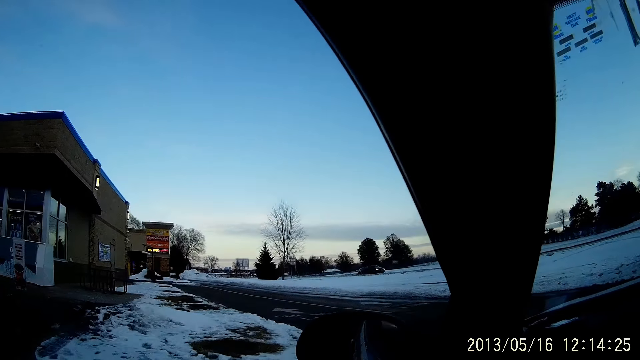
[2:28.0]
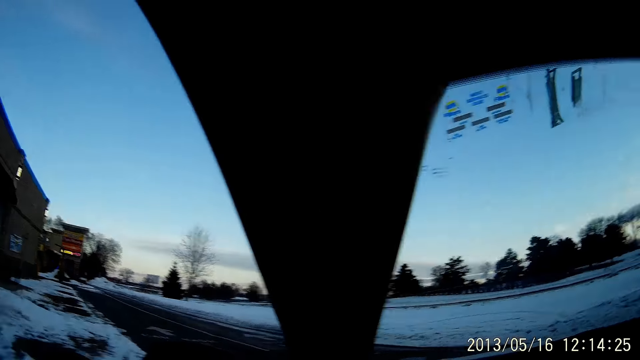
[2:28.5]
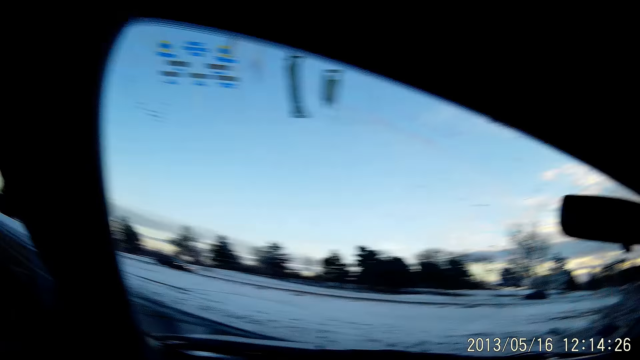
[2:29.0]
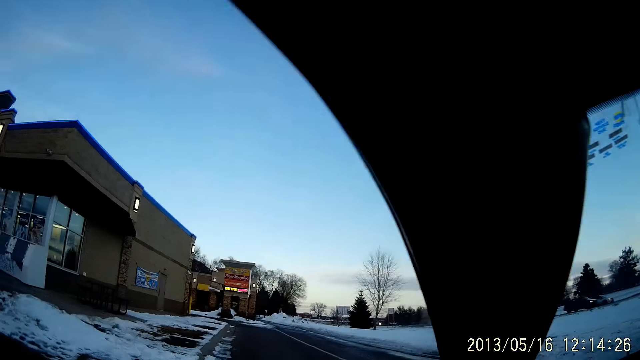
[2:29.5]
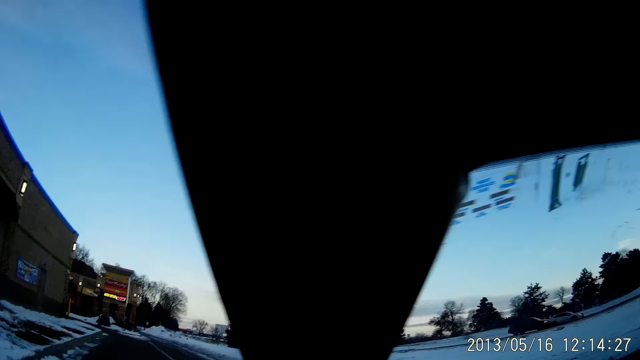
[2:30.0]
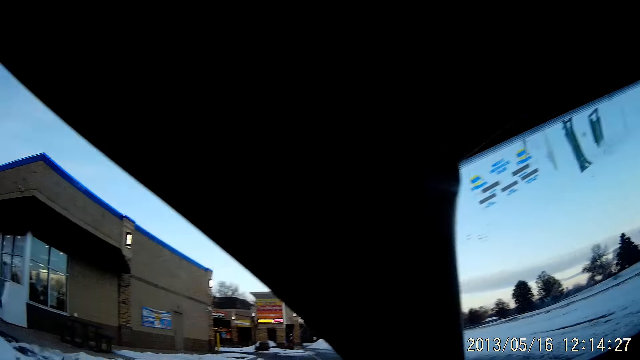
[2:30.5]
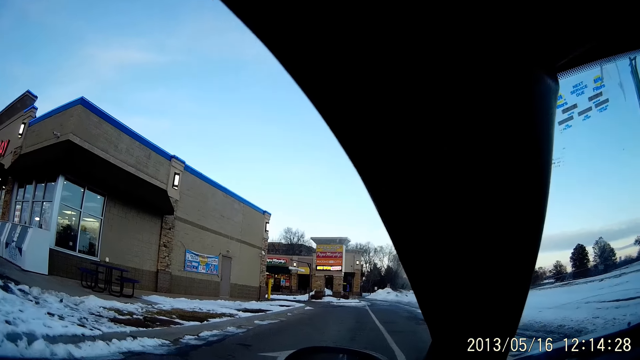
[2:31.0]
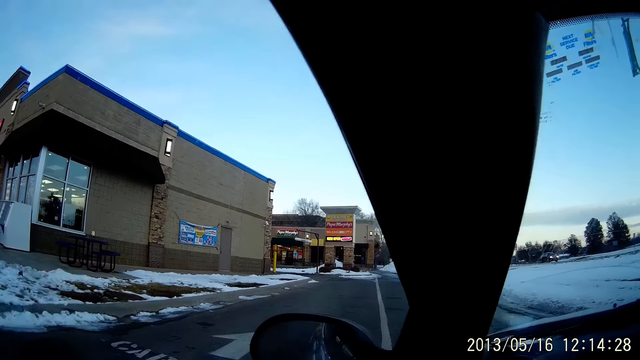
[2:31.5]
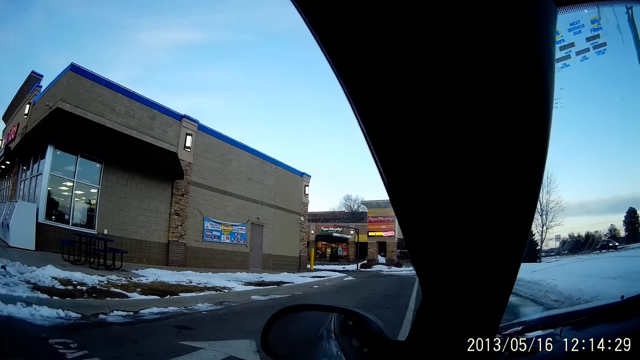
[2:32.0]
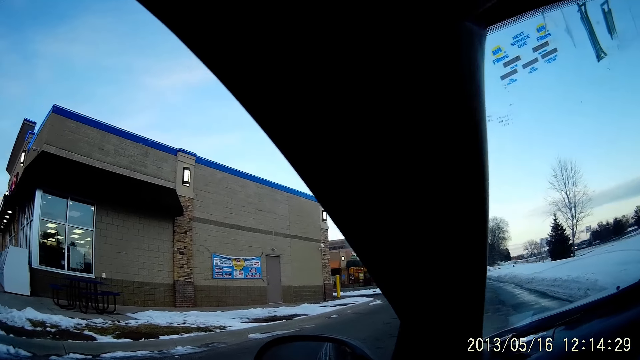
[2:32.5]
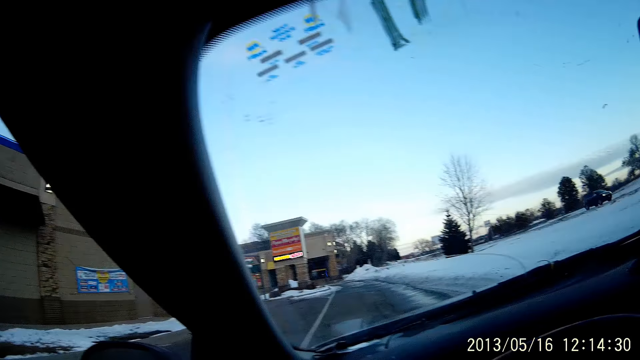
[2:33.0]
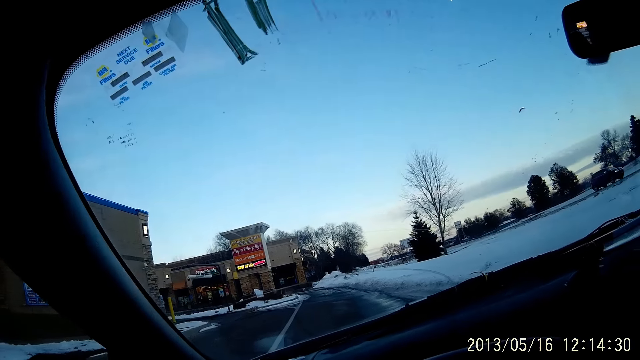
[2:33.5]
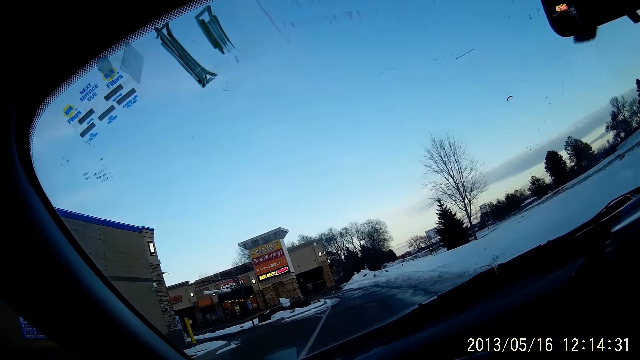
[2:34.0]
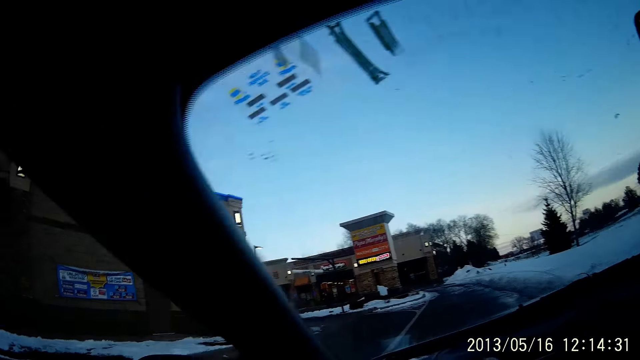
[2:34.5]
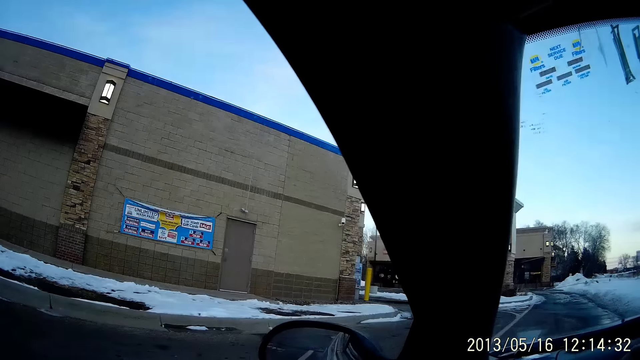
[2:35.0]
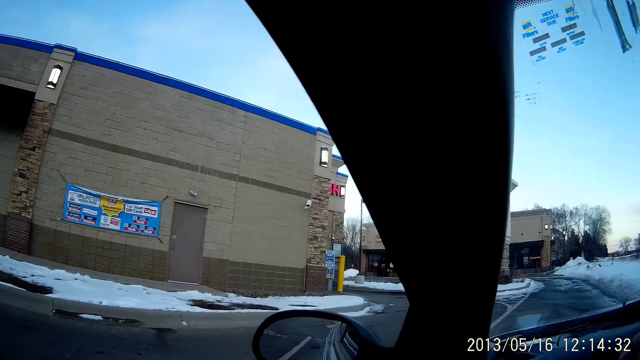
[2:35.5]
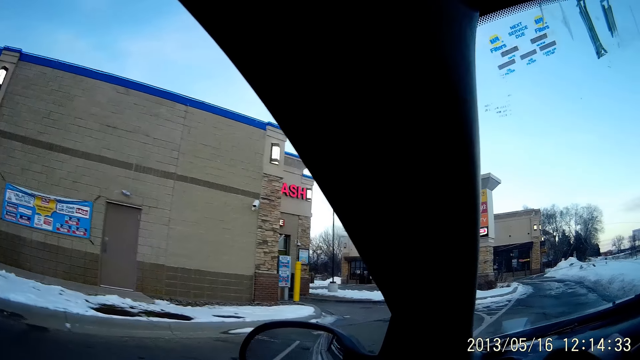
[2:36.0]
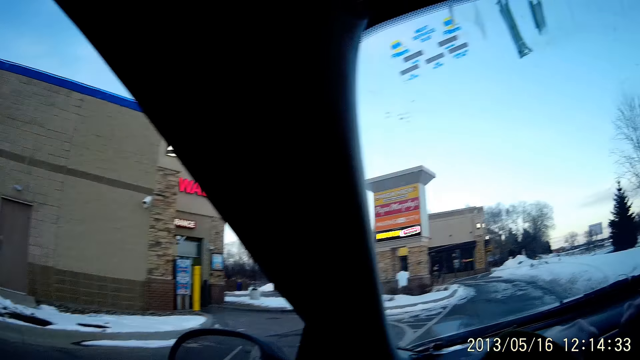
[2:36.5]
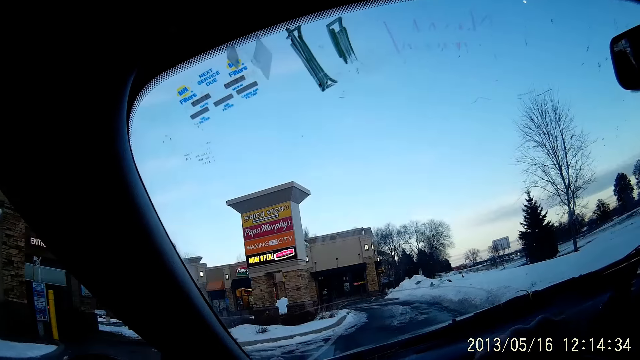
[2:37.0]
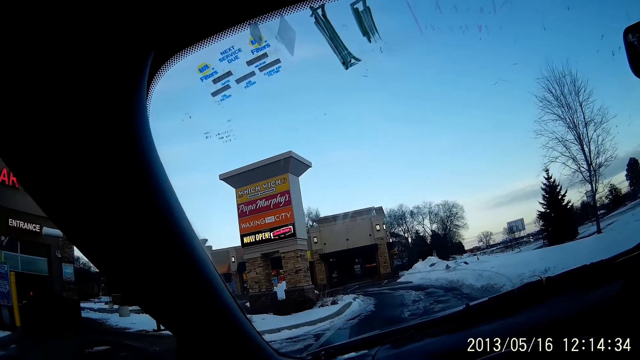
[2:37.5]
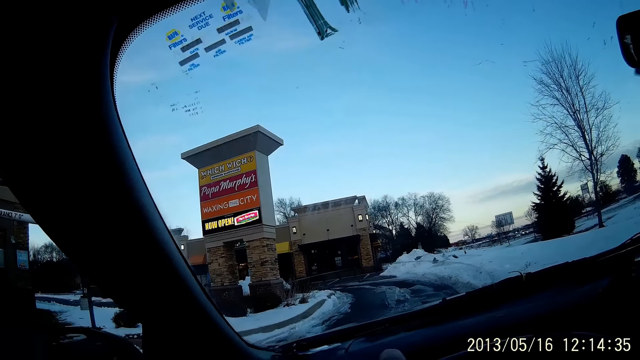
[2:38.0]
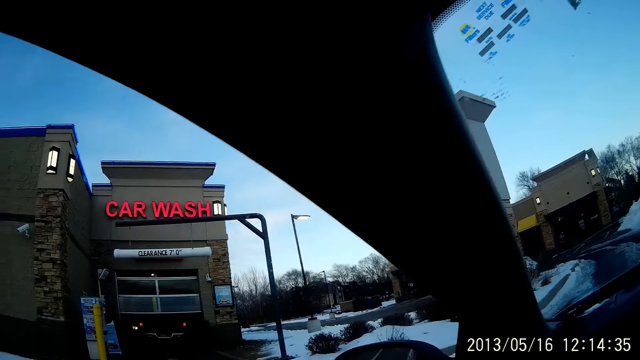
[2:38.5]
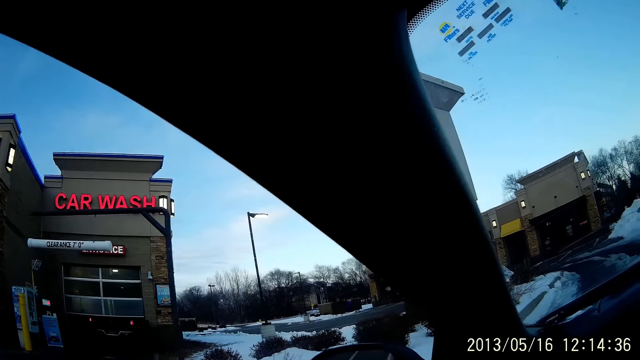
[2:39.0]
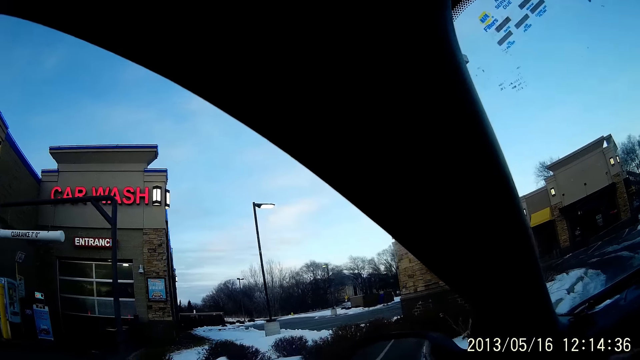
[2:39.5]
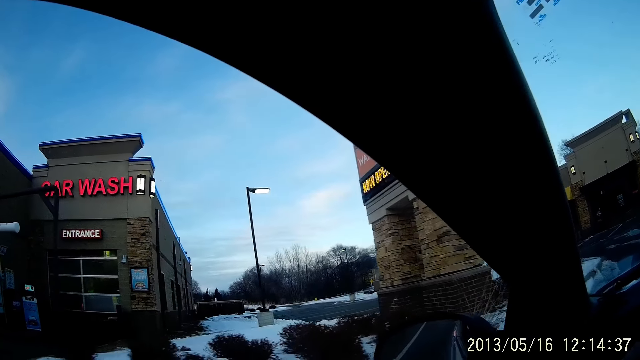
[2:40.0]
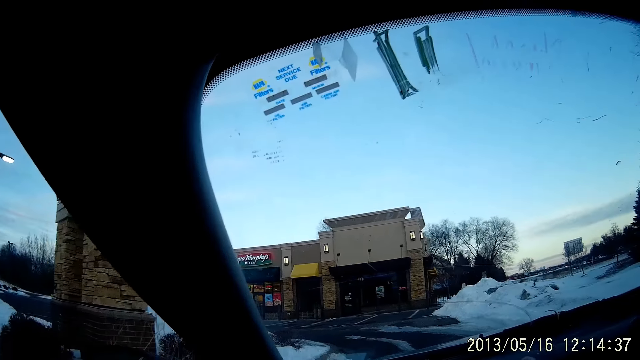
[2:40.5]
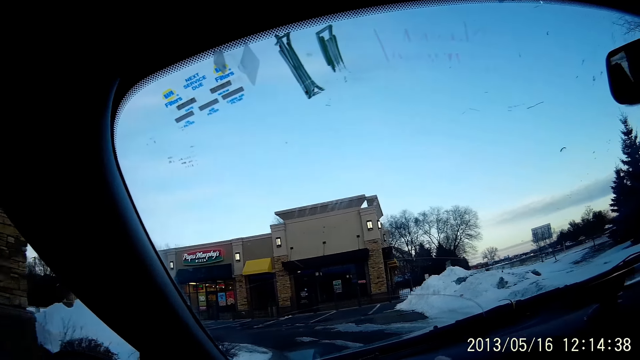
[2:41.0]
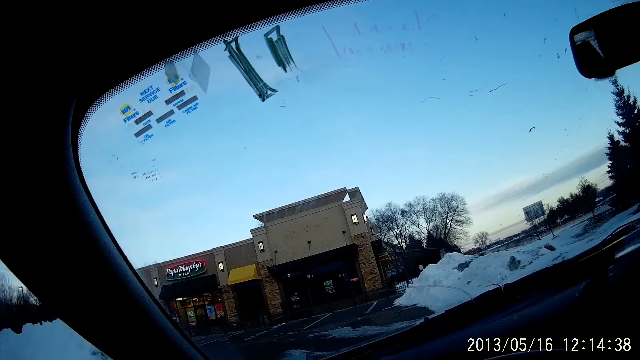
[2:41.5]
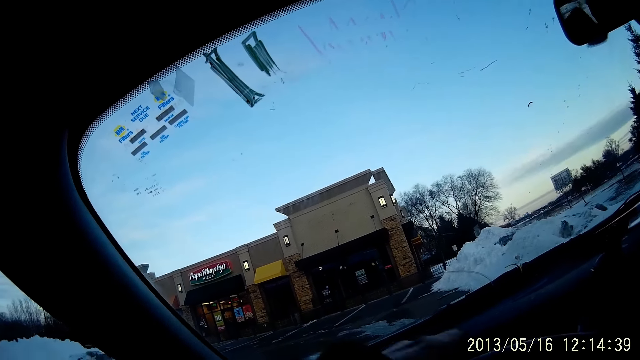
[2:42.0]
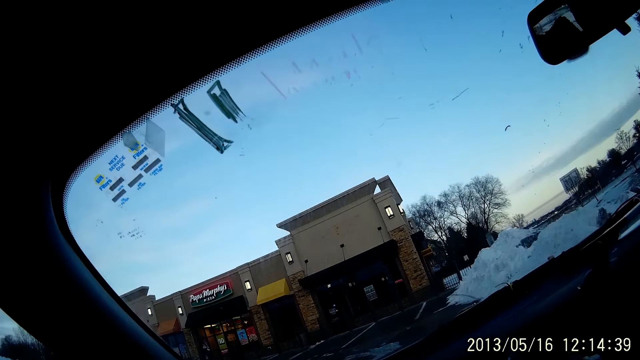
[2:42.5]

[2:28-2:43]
The camera wearer drives a car.

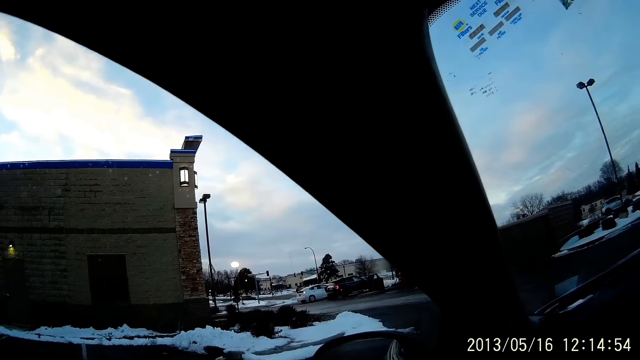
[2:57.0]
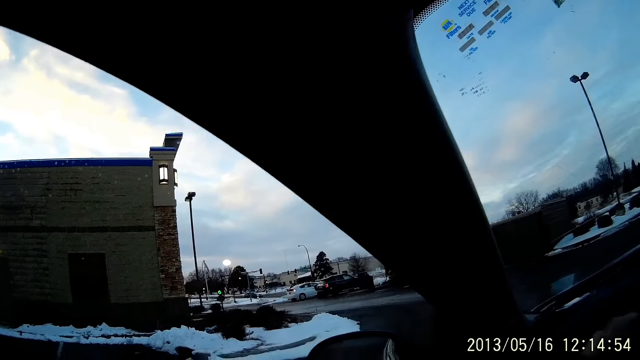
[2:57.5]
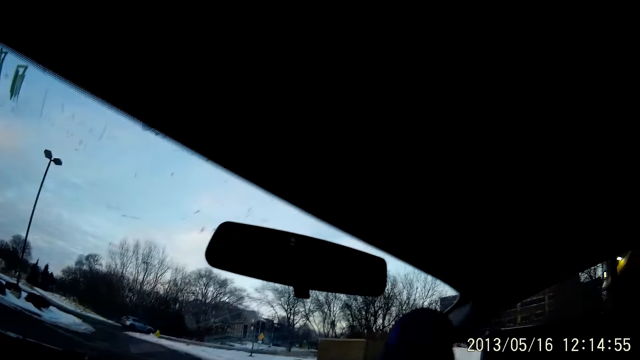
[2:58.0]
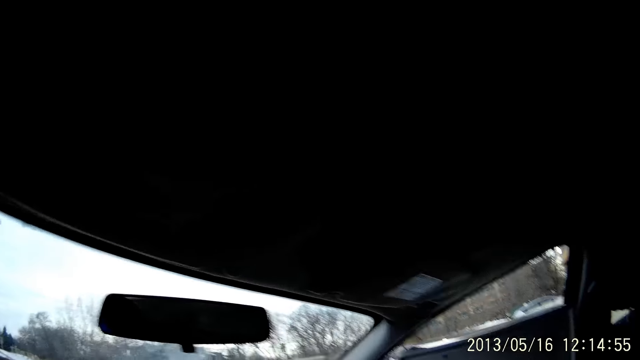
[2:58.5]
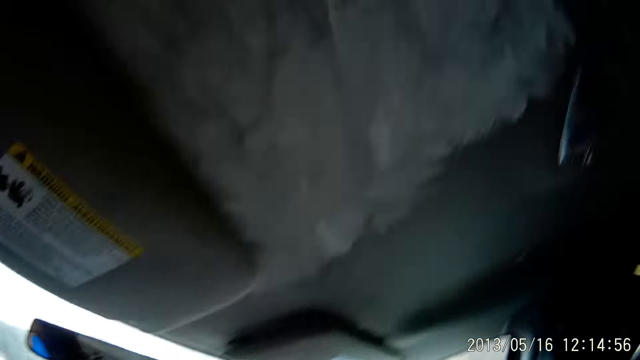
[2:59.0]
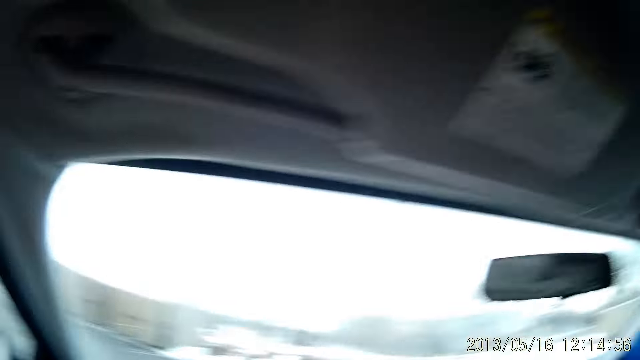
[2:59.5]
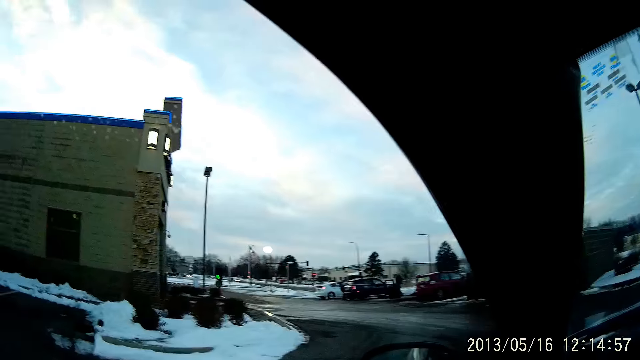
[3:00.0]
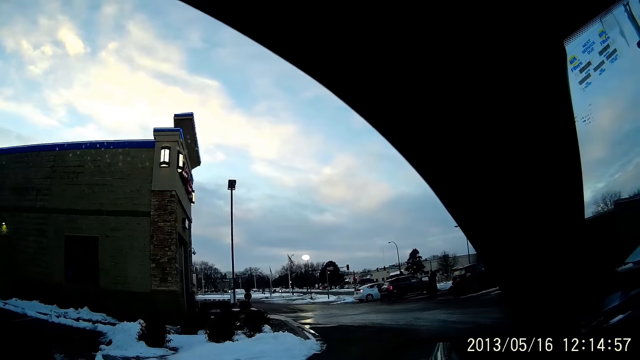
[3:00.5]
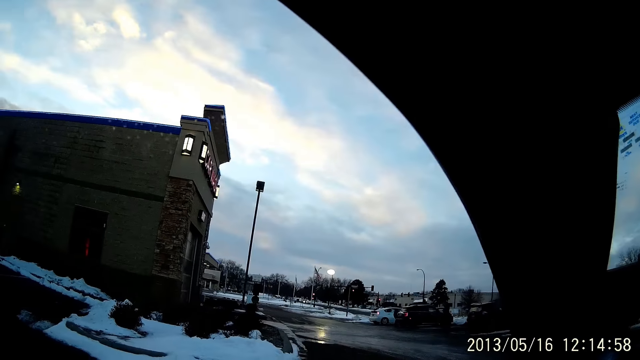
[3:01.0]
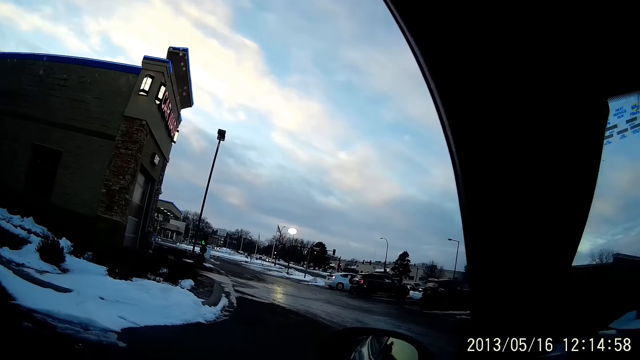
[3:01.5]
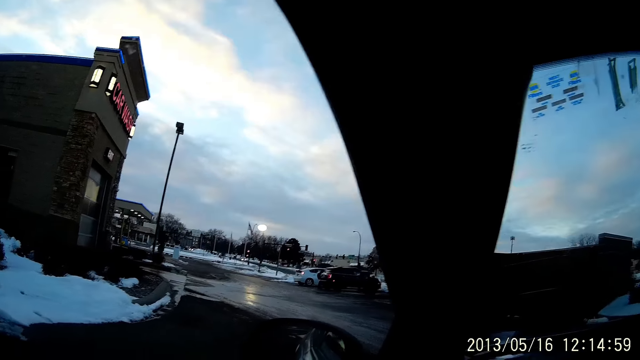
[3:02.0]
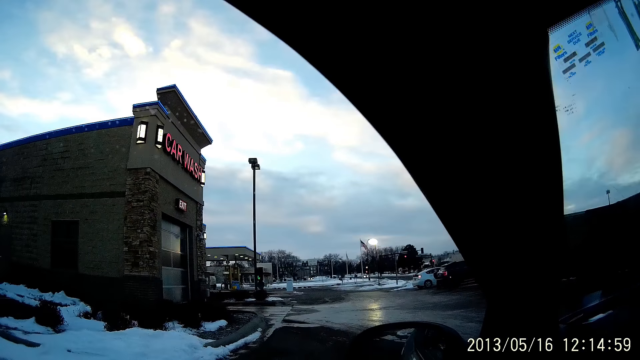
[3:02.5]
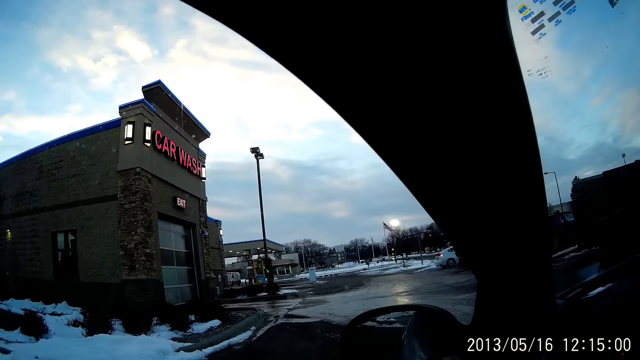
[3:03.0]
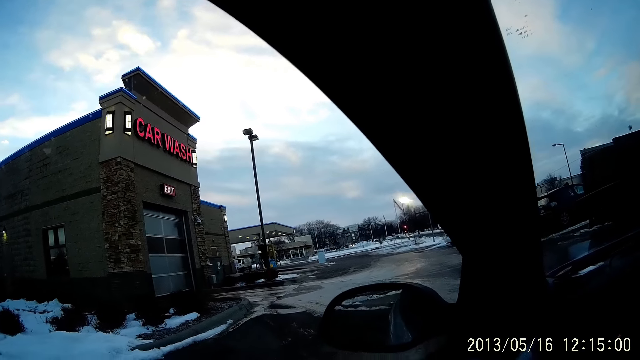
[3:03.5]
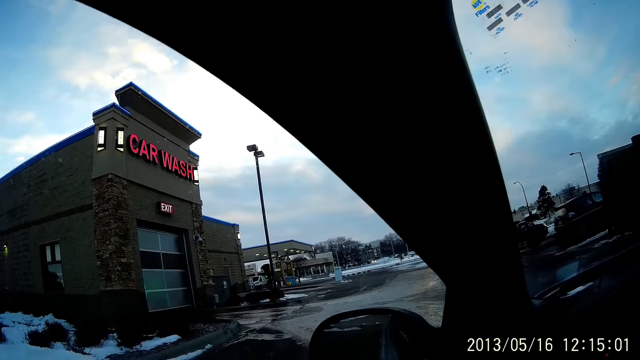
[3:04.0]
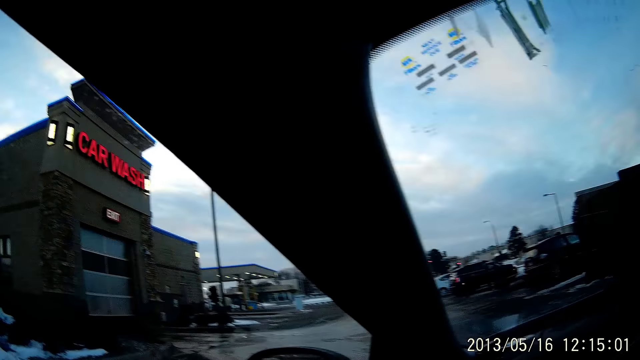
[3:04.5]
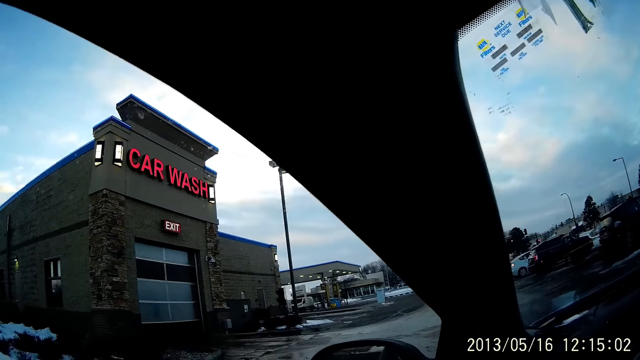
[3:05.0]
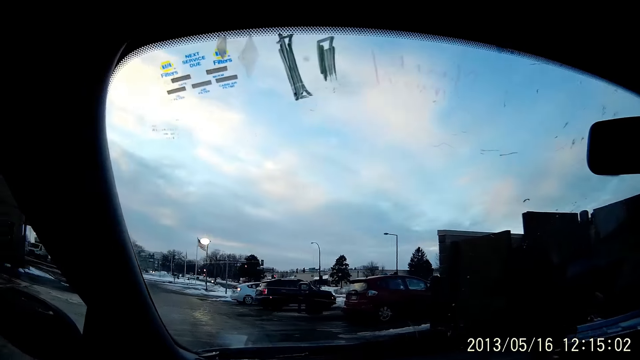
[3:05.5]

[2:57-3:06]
The camera wearer looks around.
